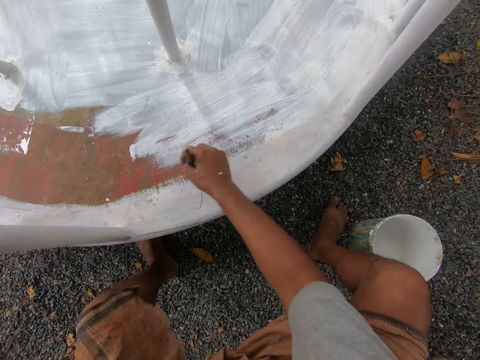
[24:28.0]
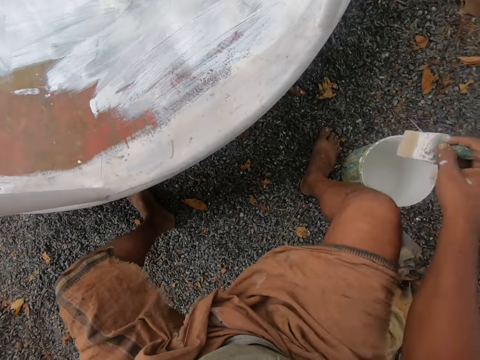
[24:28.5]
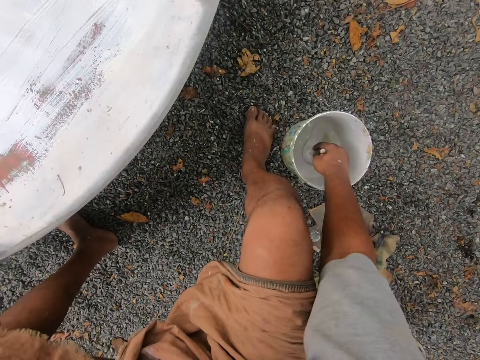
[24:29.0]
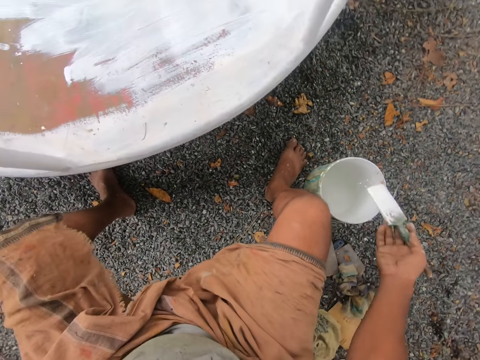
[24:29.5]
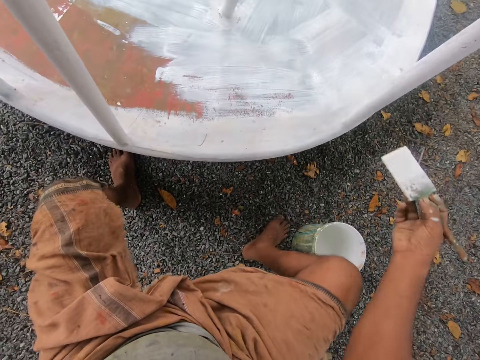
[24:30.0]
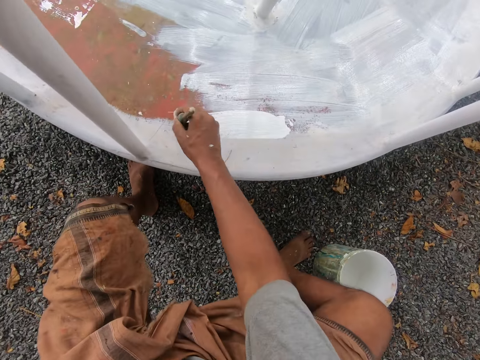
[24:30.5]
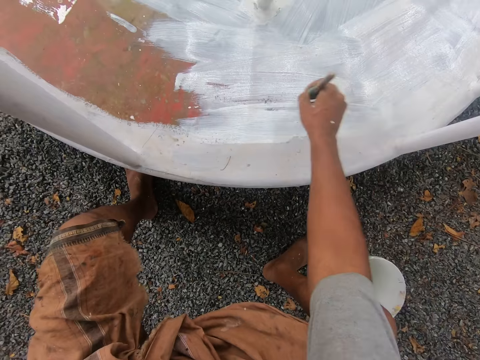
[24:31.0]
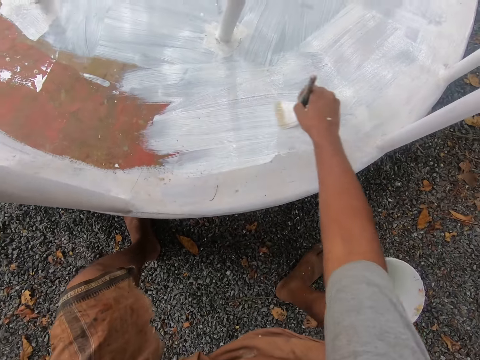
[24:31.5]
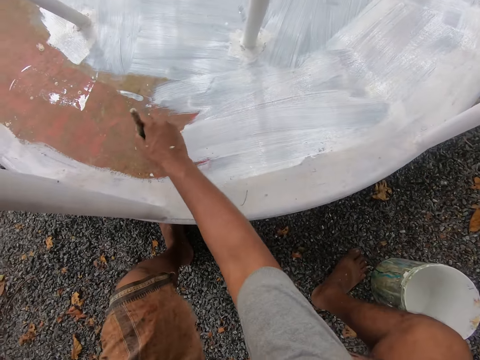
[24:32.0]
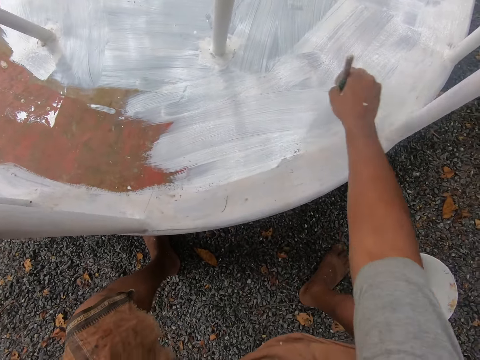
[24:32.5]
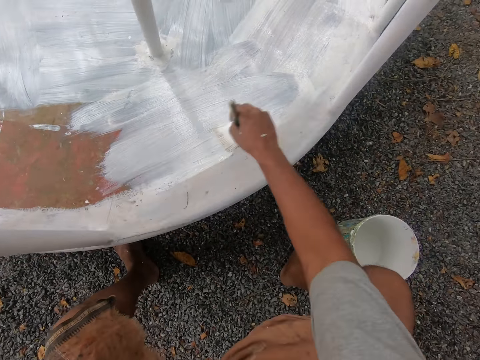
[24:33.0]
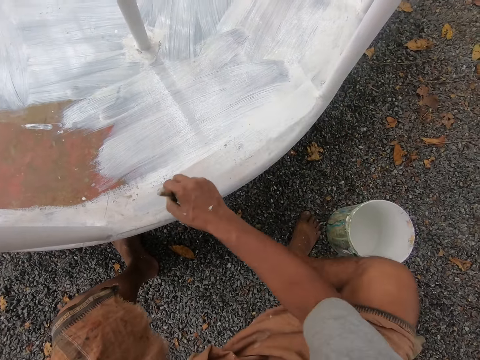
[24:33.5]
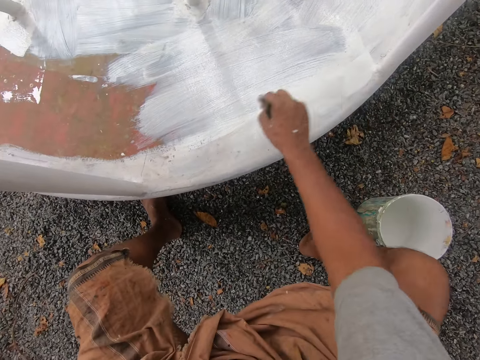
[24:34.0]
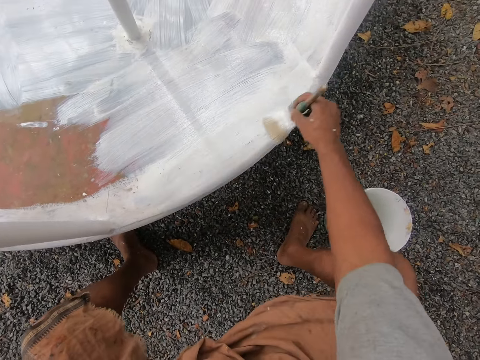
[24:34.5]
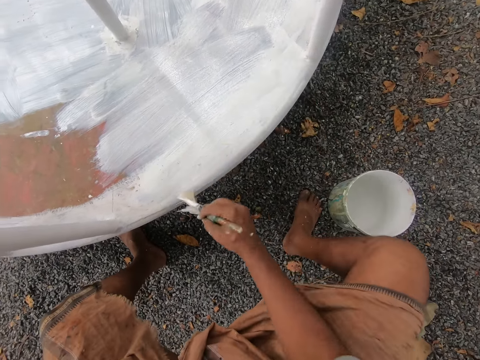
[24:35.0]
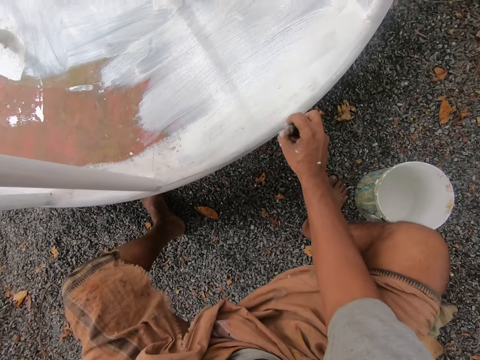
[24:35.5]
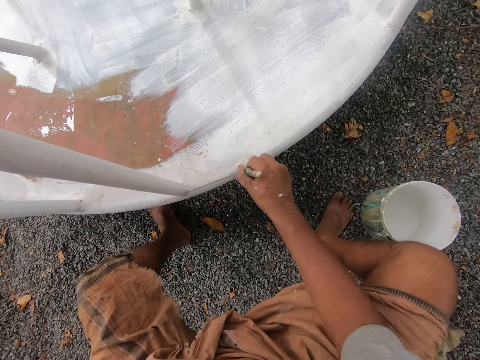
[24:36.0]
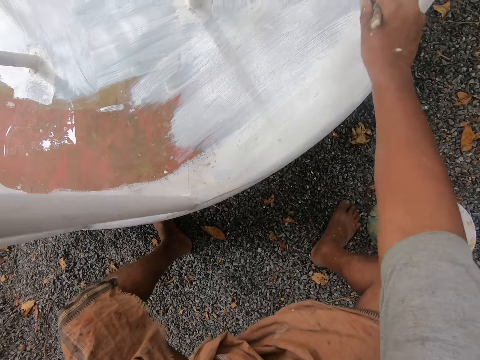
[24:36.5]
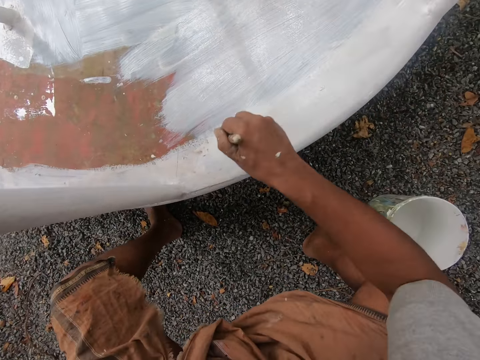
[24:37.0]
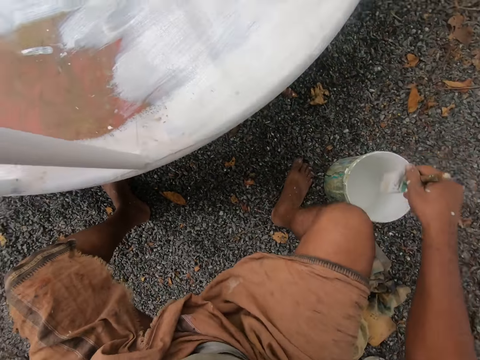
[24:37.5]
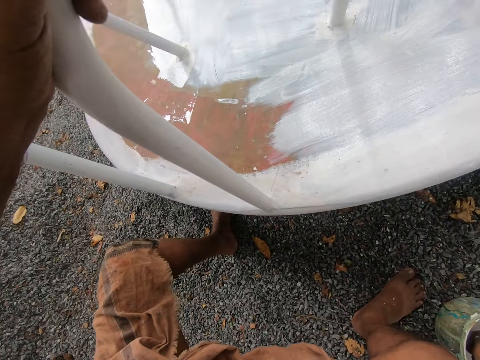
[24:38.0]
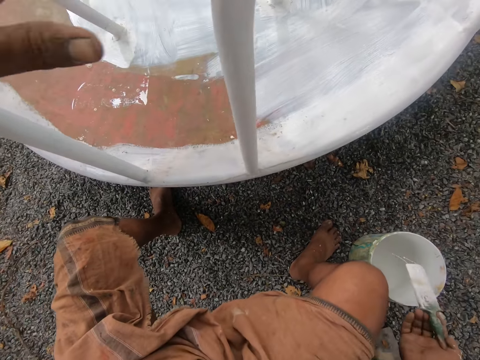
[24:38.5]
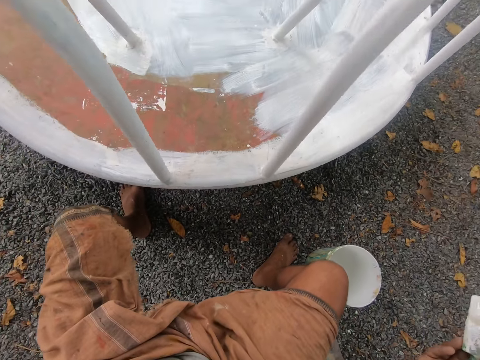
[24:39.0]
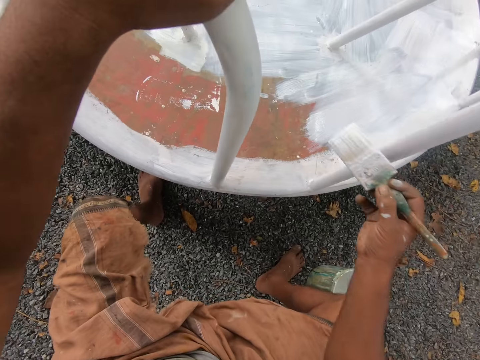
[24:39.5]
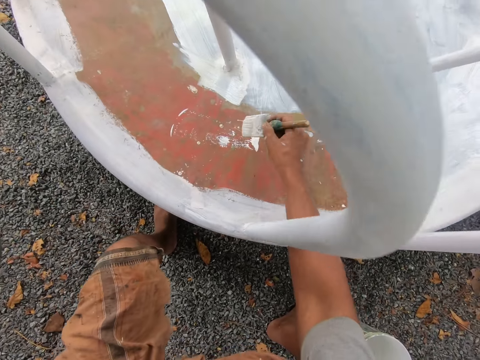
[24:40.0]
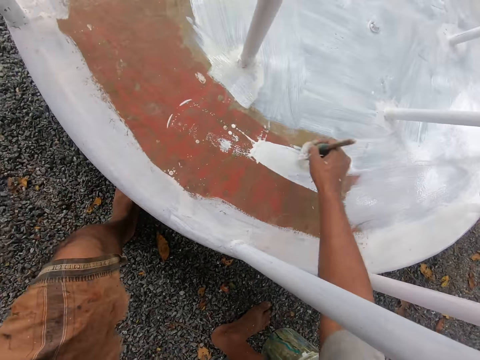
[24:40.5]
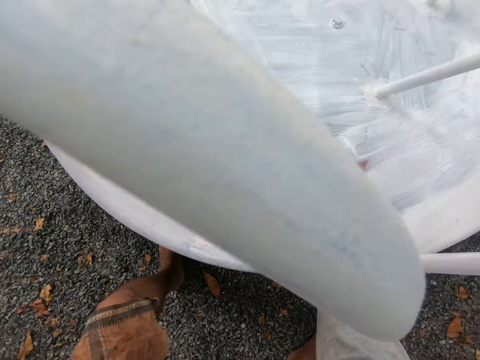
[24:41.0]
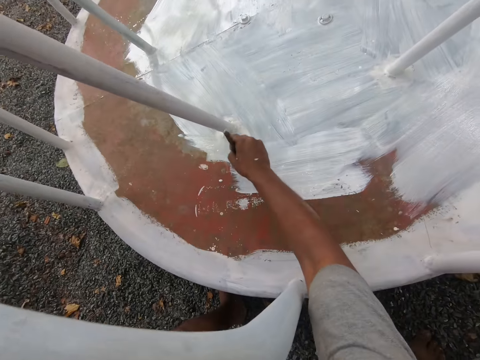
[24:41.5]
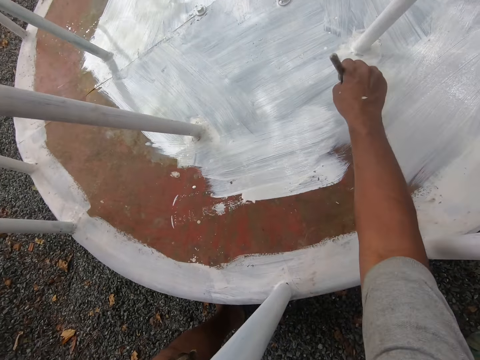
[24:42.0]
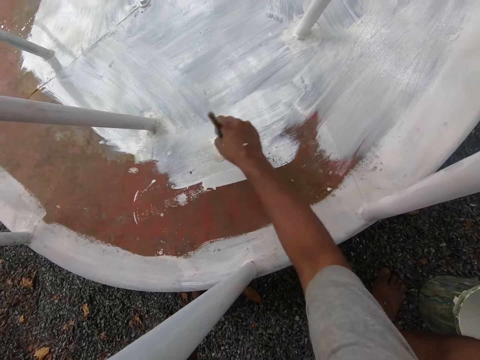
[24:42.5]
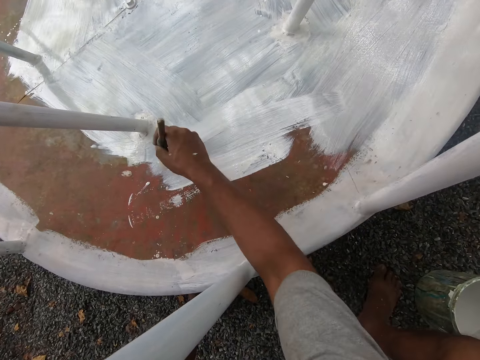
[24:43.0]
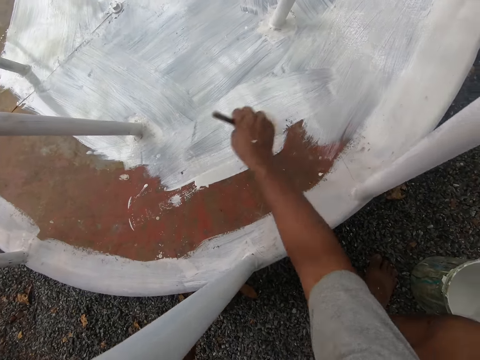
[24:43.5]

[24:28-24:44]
The camera wearer dips the paint brush in his right hand into the paint bucket on the ground. He removes the paint brush from the bucket. He paints the playground roundabout with the paint brush in his right hand. He dips the paint brush in his right hand into the paint bucket on the ground. He removes the paint brush from the bucket. He lets go of the railing. He holds another railing with his left hand. He paints the playground roundabout with the paint brush in his right hand.

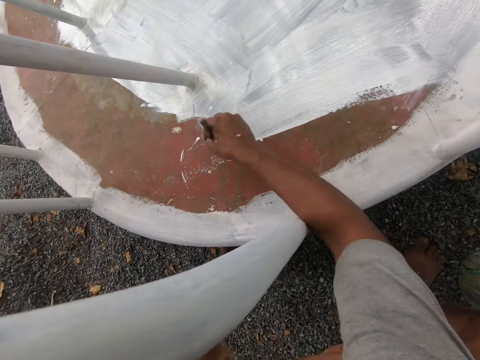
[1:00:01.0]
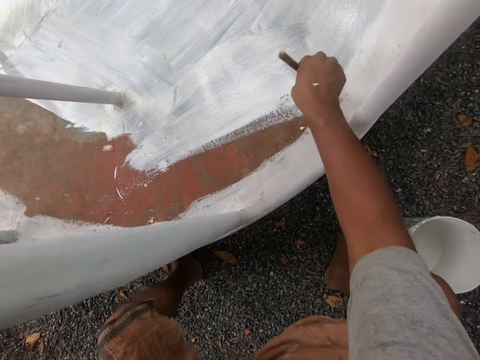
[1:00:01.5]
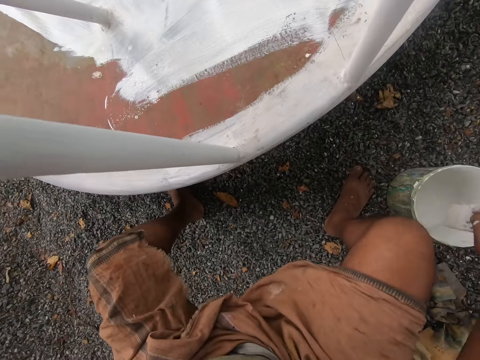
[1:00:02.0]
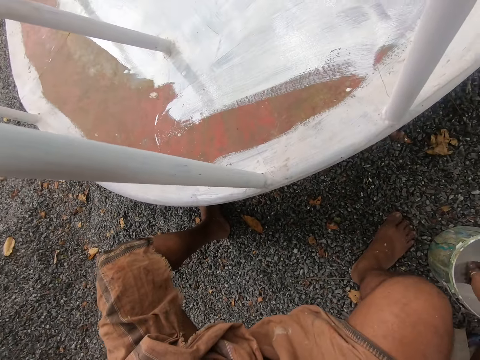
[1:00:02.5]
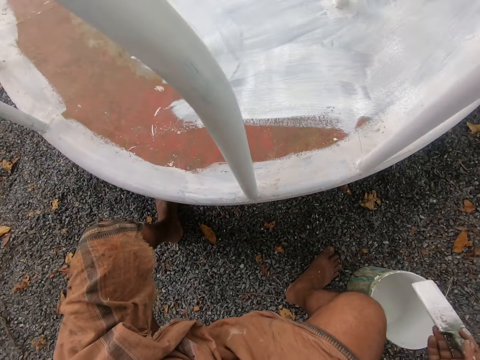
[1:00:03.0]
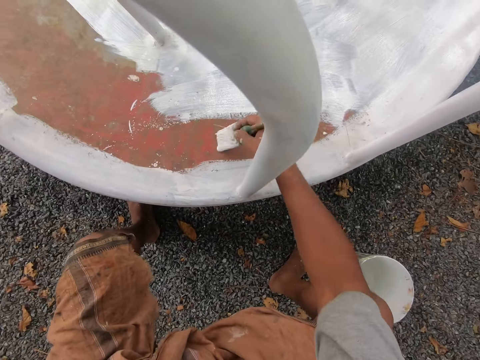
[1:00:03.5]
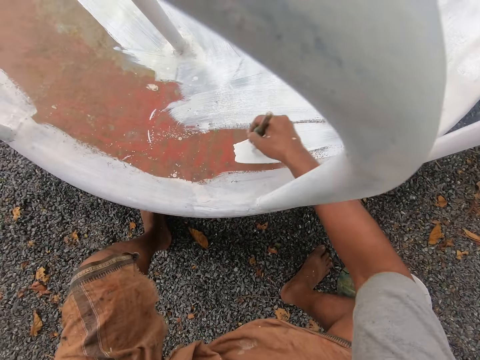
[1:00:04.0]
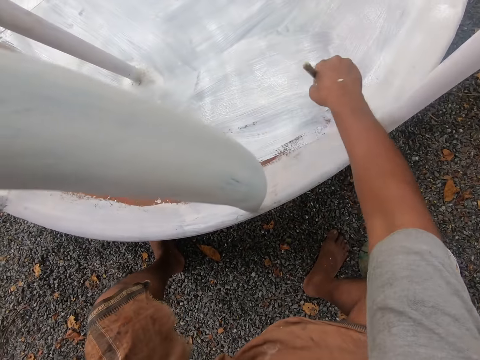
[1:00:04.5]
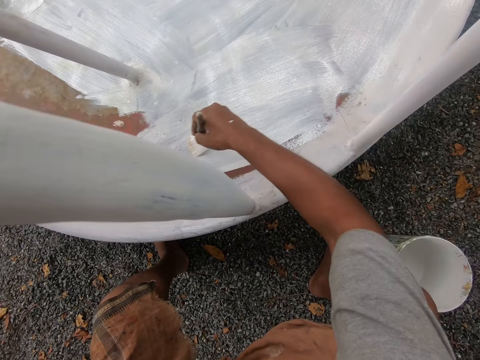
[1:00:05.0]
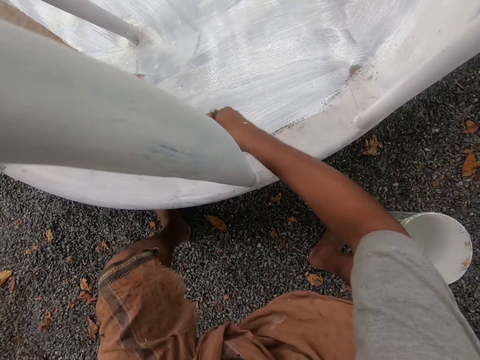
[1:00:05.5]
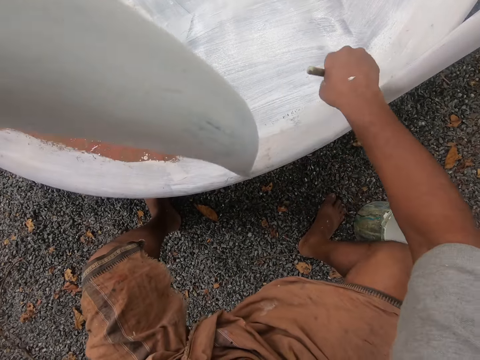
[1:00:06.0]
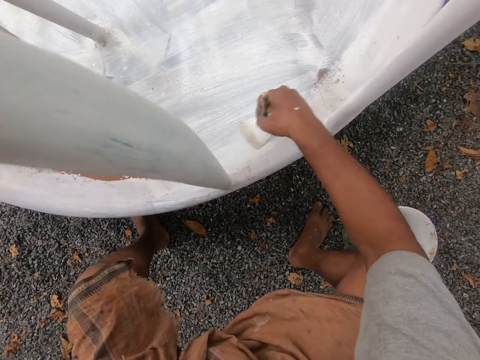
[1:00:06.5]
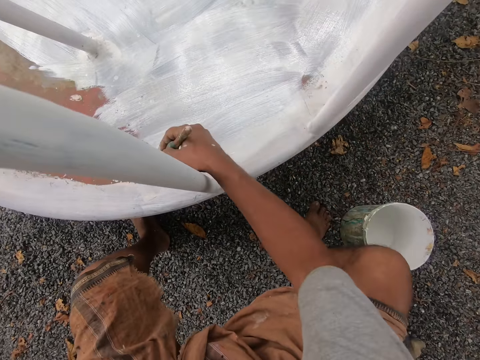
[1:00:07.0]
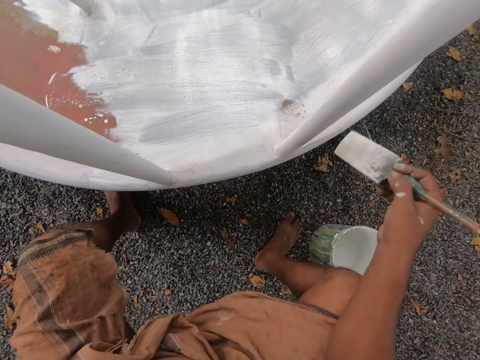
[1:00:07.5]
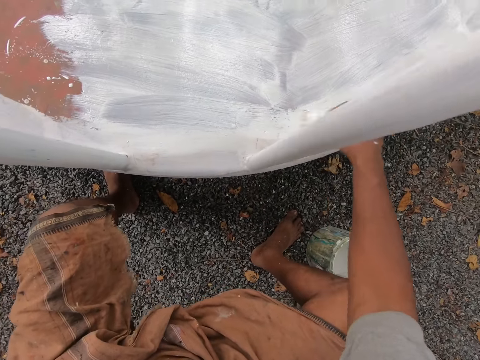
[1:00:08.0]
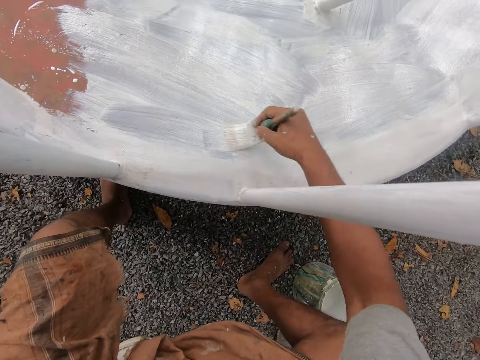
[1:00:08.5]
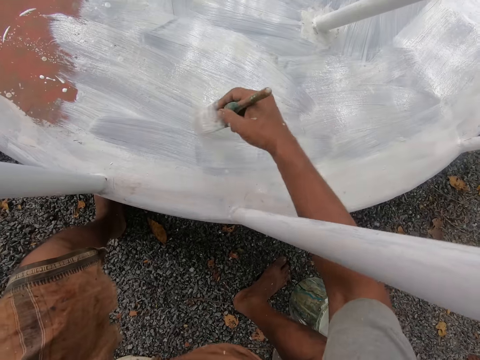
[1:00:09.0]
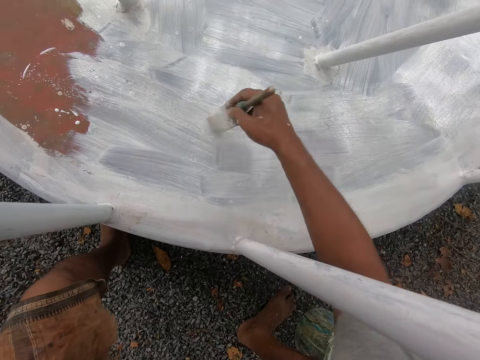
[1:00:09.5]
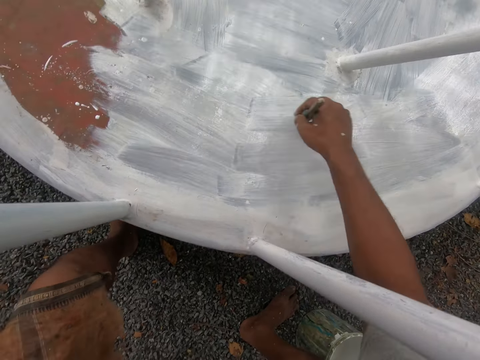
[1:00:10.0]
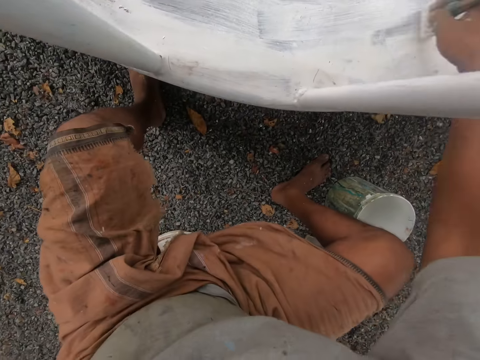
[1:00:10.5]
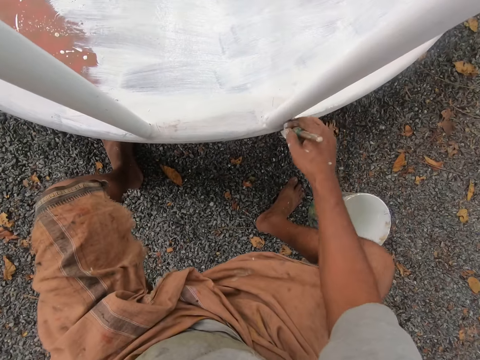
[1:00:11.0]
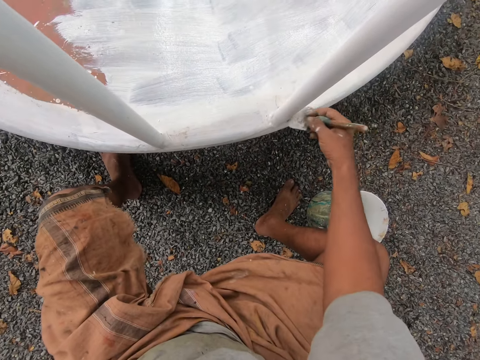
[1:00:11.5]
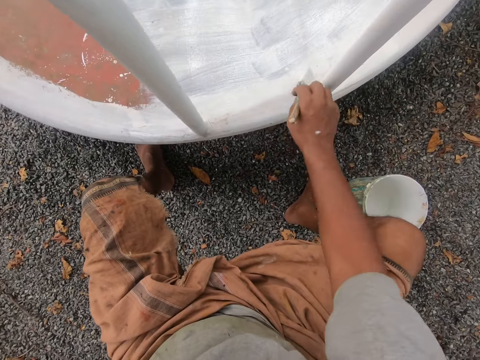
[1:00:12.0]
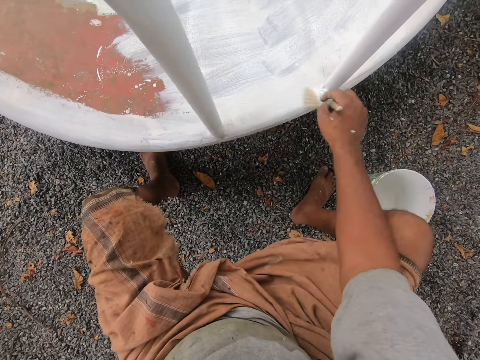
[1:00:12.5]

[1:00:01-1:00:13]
The camera wearer dips the paintbrush in the container of paint. They paint the structure with the paintbrush.
